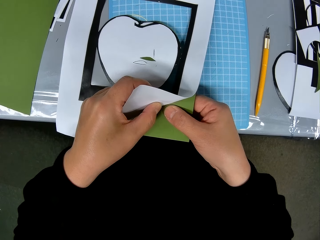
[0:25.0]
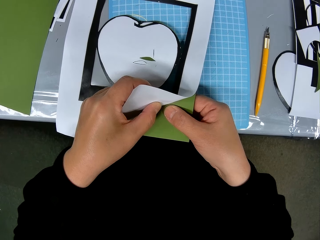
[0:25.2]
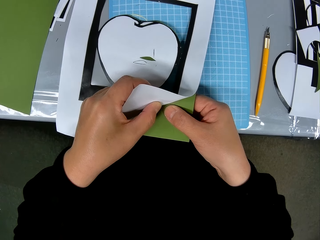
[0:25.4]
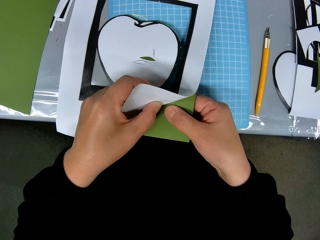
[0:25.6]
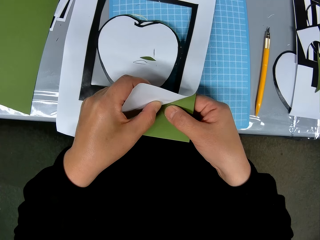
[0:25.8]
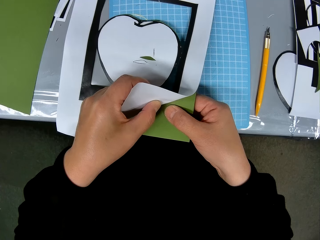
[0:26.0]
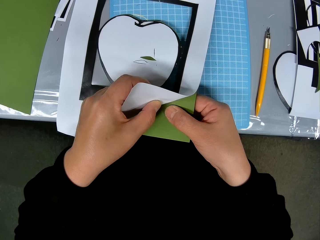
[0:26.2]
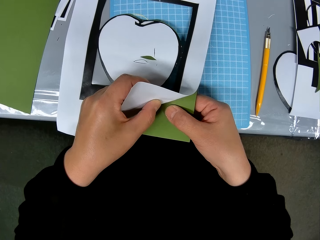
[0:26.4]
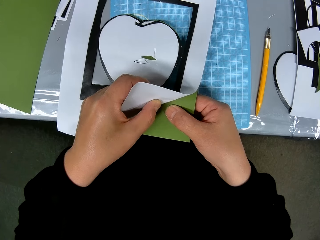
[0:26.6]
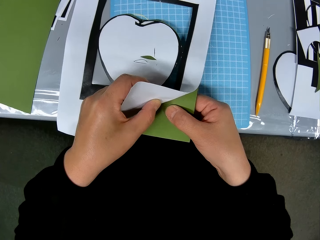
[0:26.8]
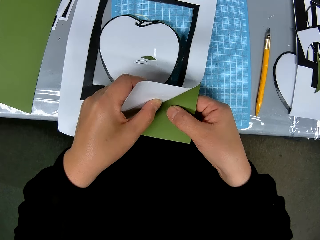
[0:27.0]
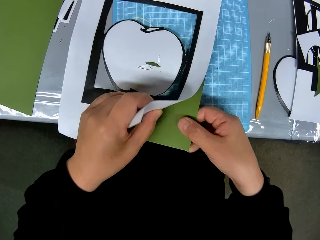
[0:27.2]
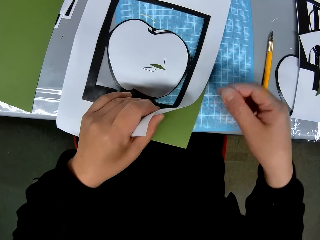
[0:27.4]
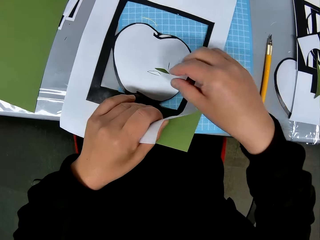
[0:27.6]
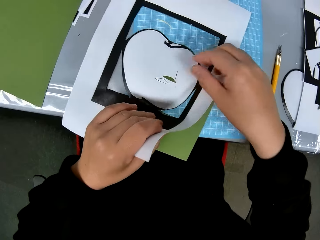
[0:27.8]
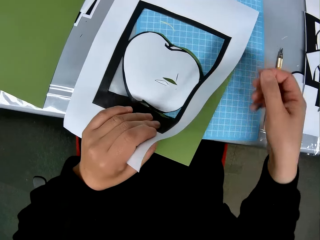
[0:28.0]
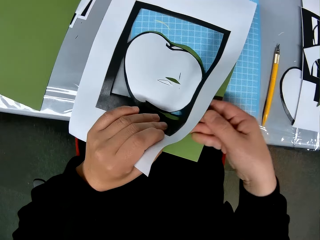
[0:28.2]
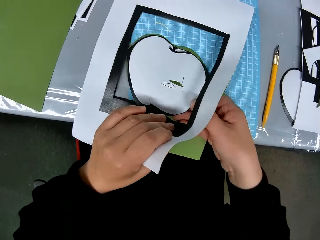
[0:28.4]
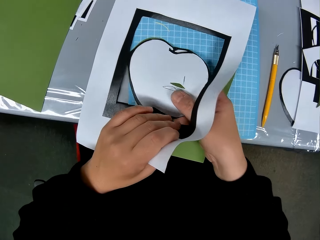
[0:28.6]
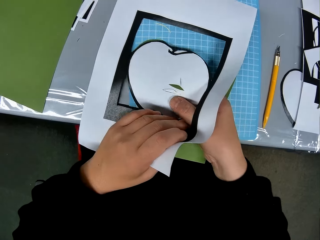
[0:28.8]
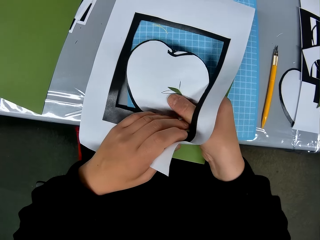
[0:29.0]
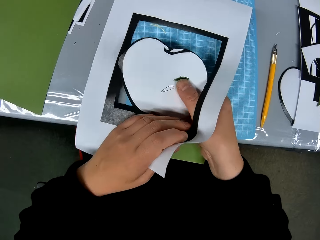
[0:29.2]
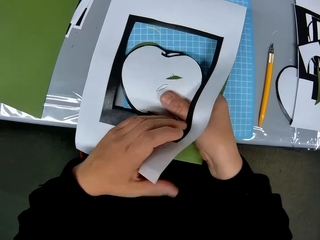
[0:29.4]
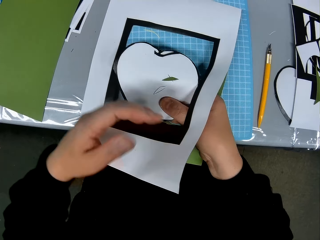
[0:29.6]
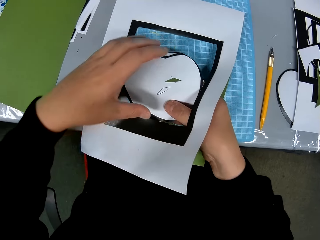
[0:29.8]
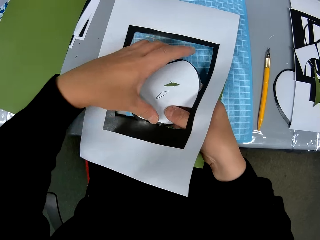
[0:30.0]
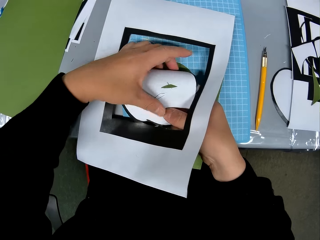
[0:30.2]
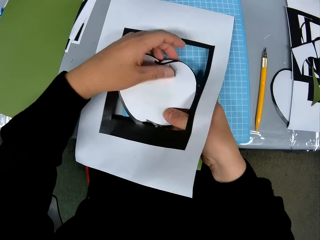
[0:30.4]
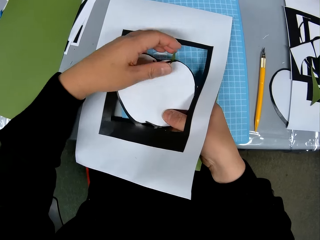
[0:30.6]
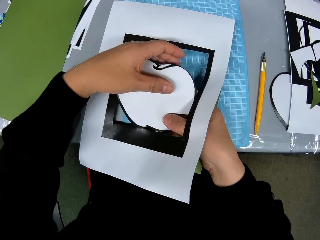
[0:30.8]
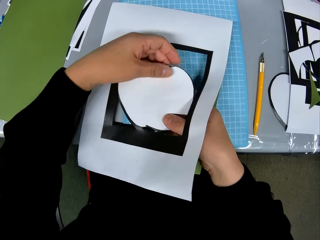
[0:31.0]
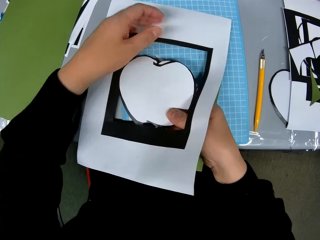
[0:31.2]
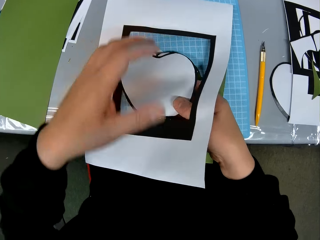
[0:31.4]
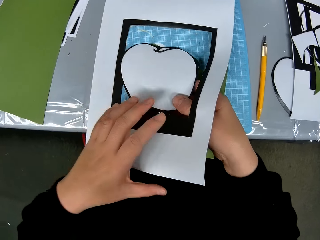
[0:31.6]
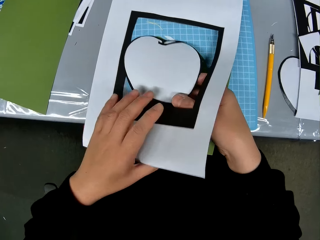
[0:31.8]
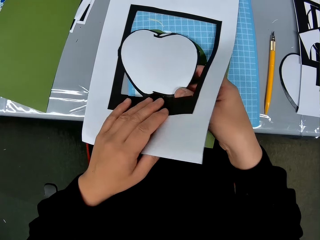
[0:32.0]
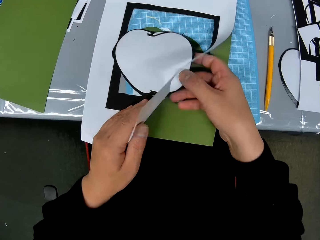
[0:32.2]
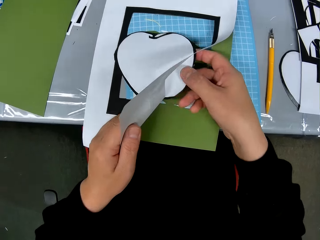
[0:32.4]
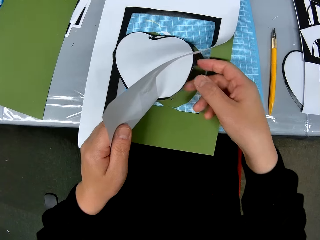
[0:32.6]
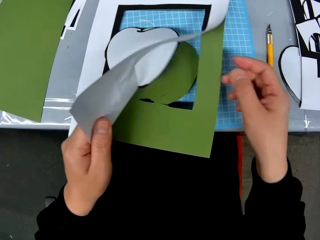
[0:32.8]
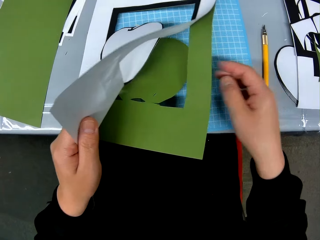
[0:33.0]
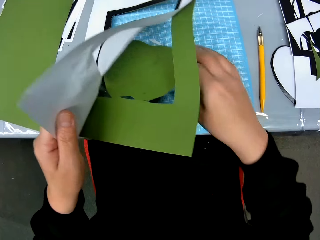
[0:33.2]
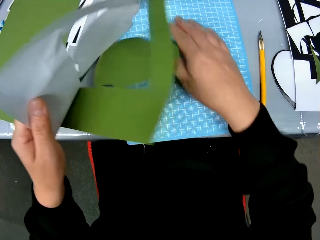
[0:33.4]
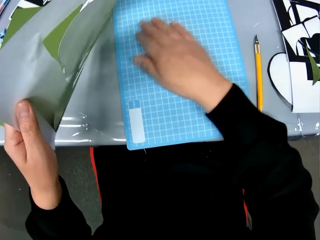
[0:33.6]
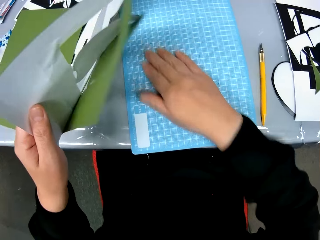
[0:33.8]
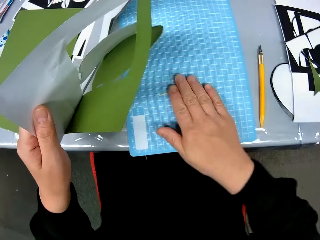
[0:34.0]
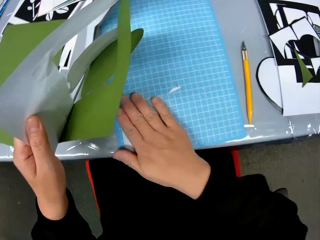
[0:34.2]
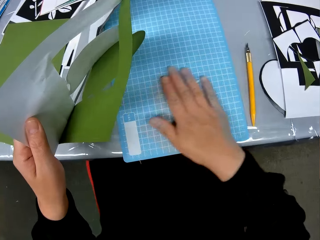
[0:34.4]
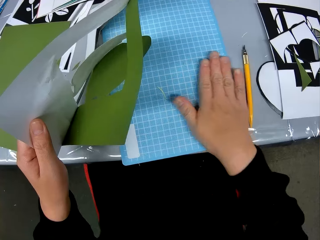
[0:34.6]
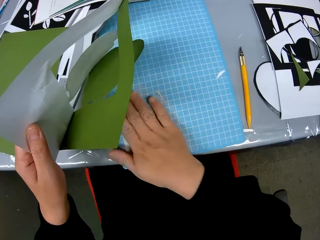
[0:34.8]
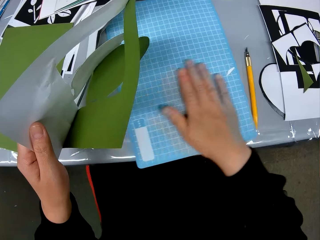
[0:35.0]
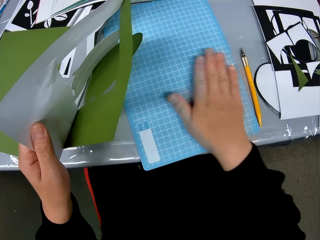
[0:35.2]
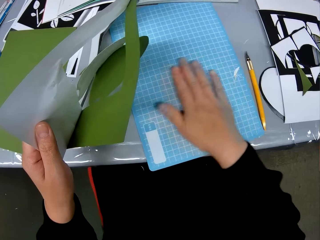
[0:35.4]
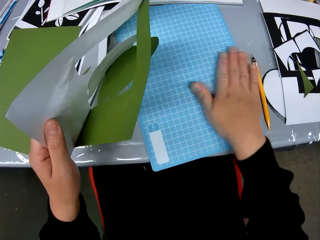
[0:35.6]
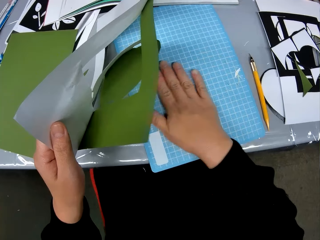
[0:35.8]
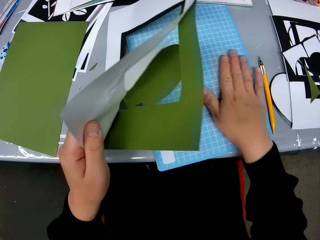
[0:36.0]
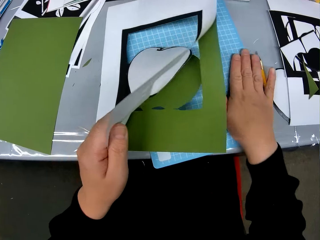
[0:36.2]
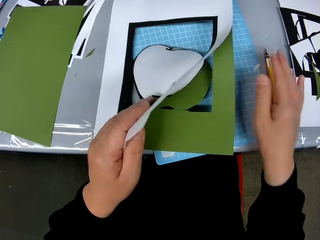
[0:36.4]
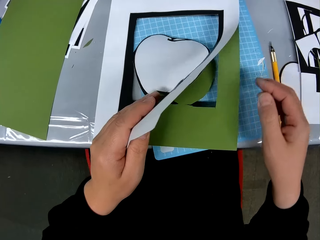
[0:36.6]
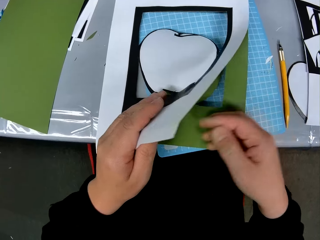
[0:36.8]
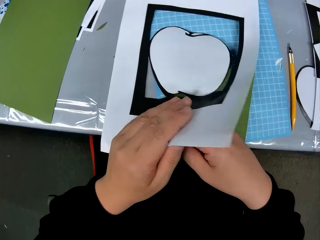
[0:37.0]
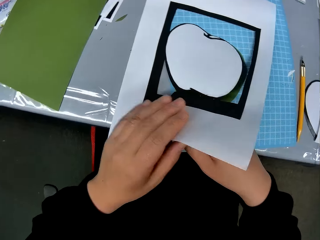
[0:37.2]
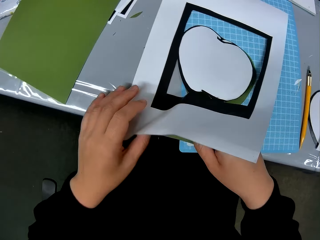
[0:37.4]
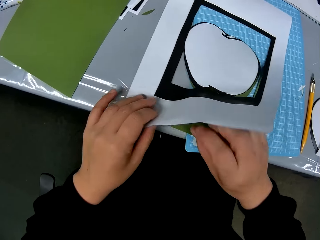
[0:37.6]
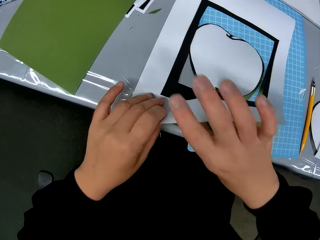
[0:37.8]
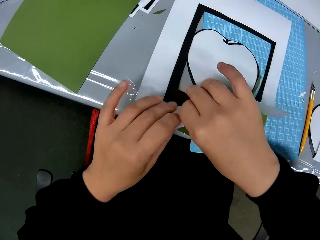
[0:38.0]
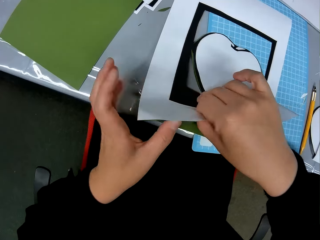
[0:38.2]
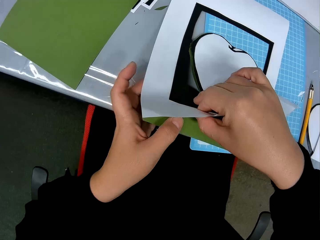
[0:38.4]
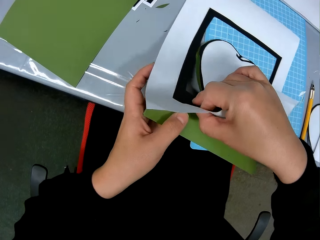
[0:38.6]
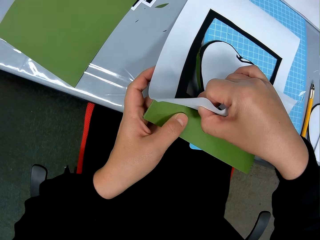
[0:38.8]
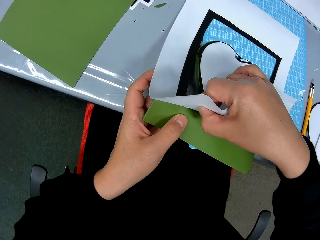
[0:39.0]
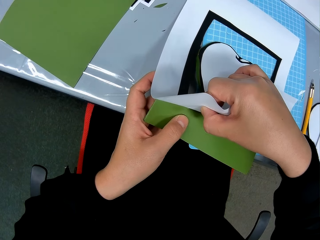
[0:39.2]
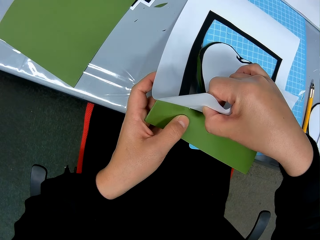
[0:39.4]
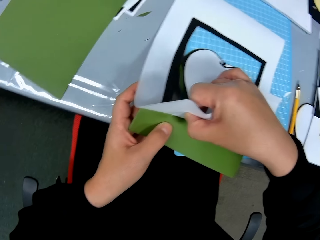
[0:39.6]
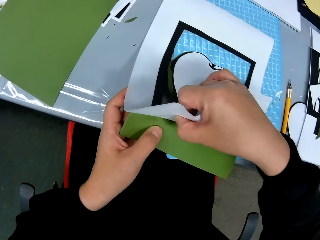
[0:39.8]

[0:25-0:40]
The camera wearer holds the apple shape portion with the right hand. They adjust the partially attached card stocks with the left hand. They lift the partially attached card stocks with the left hand. They wipe a mat craft board under the card stocks. They dust out the pieces of paper on the table. They separate the card stocks on the mat craft board.

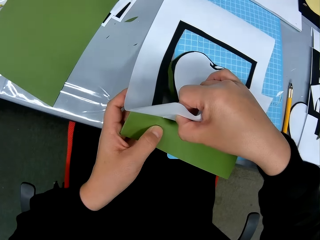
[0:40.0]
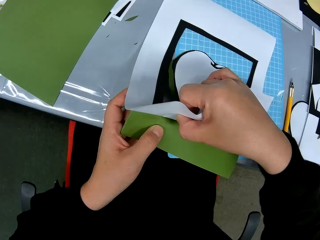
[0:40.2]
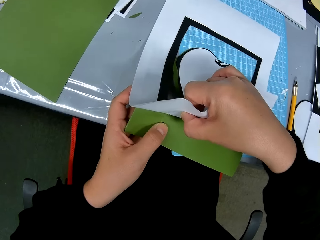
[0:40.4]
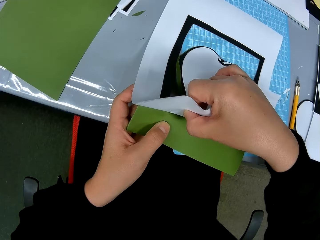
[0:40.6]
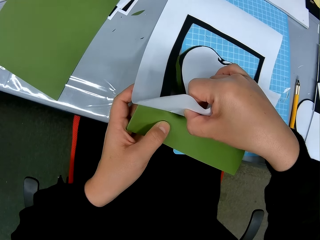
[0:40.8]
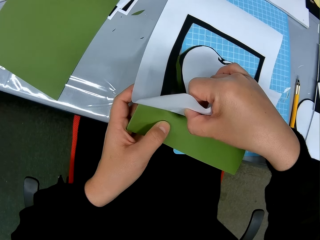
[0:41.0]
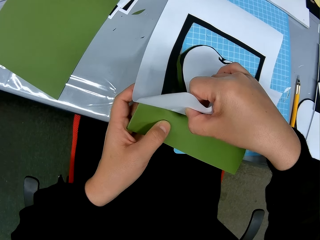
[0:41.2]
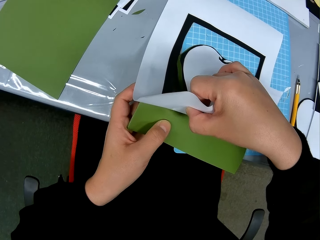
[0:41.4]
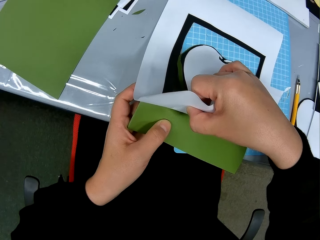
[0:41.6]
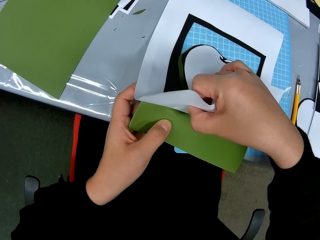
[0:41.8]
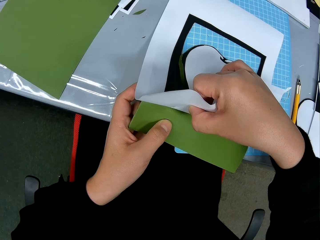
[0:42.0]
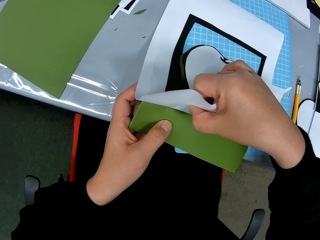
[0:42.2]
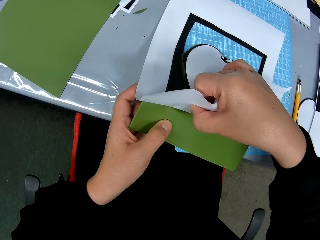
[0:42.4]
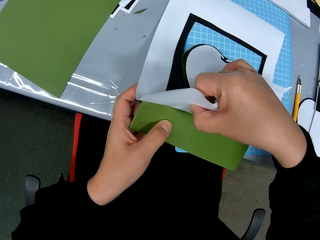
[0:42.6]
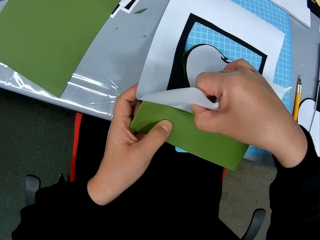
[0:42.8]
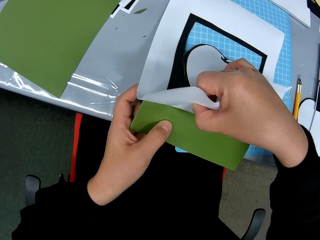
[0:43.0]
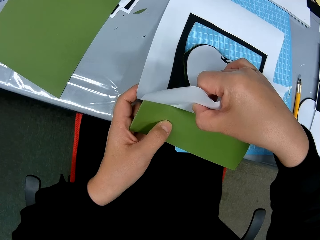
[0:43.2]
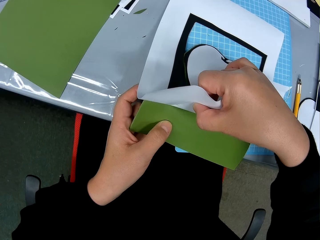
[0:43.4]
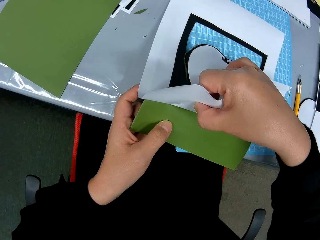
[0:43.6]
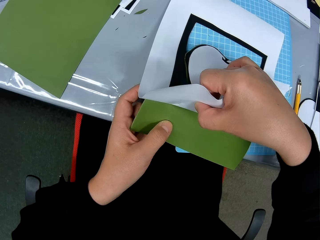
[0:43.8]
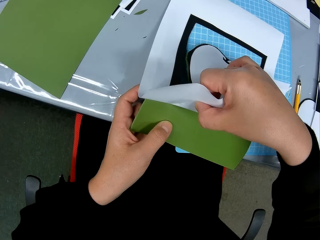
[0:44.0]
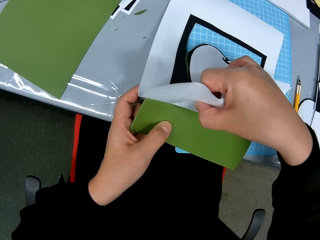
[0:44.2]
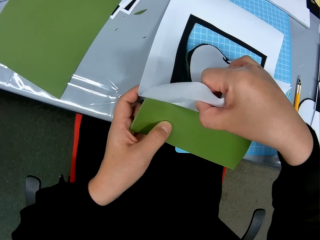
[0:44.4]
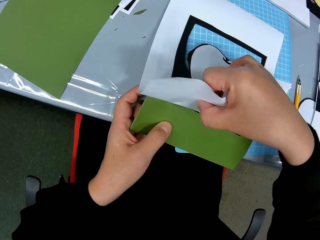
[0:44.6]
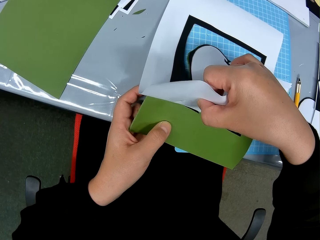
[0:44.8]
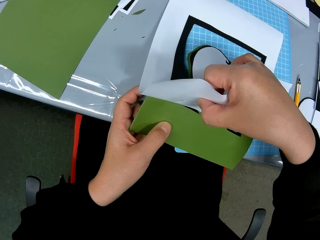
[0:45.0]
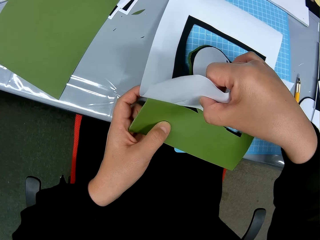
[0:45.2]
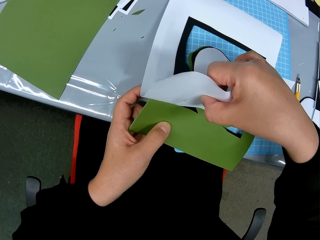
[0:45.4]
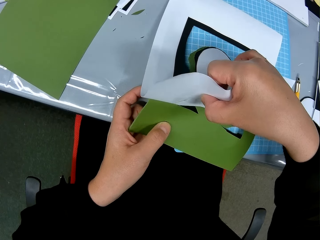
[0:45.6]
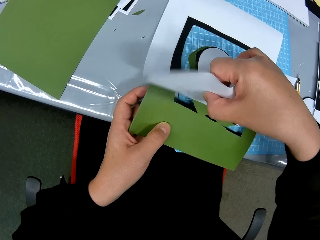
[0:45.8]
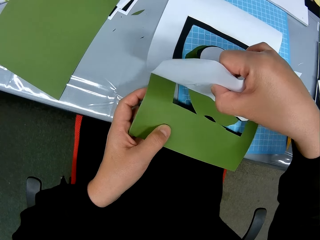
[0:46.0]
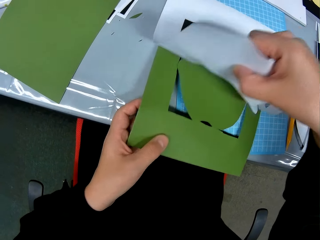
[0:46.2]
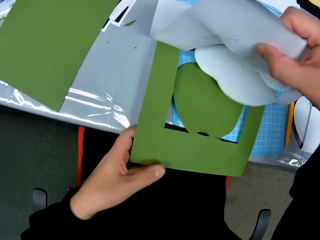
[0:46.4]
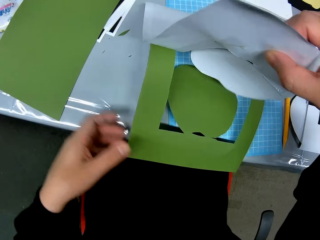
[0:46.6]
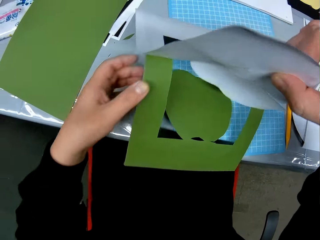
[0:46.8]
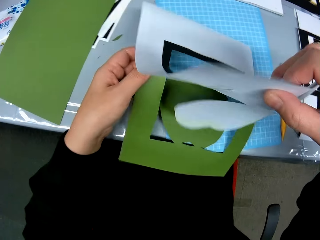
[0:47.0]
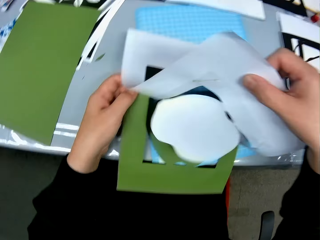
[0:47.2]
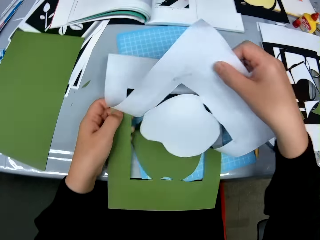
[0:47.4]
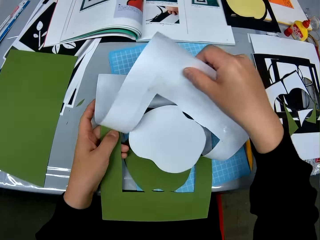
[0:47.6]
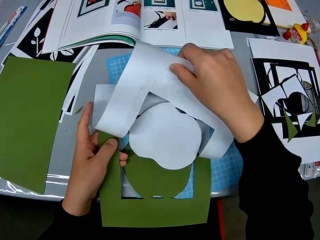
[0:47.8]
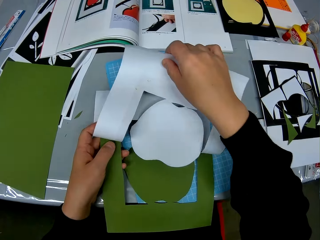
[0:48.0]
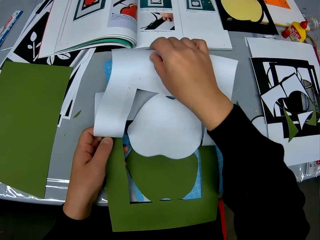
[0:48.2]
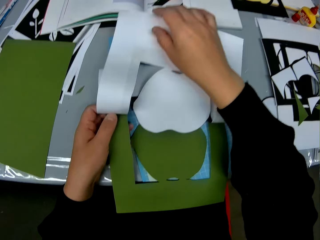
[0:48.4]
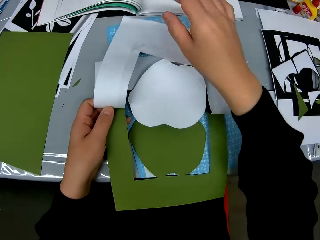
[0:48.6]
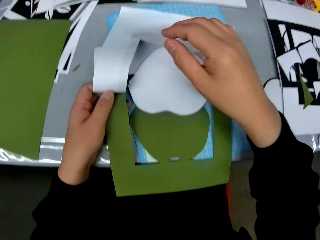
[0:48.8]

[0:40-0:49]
The camera wearer adjusts the left hand on the card stocks.
